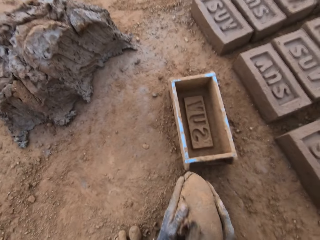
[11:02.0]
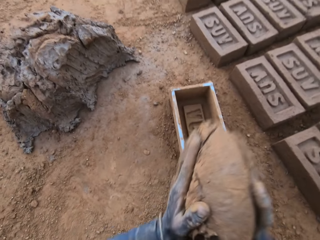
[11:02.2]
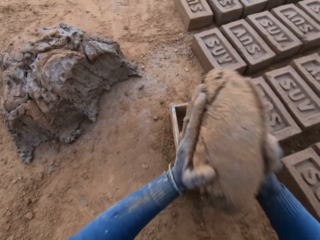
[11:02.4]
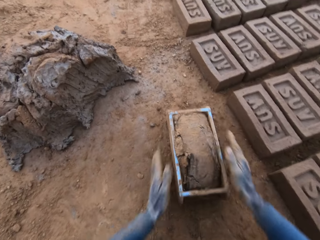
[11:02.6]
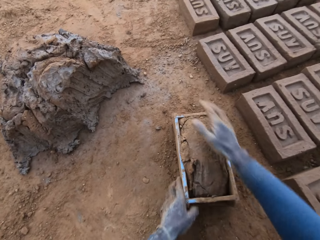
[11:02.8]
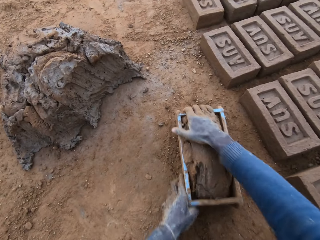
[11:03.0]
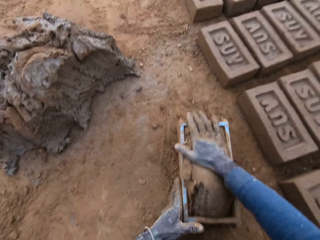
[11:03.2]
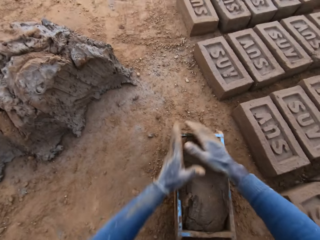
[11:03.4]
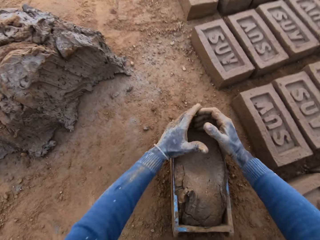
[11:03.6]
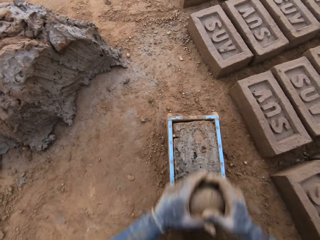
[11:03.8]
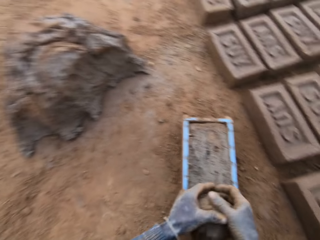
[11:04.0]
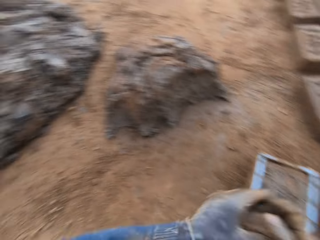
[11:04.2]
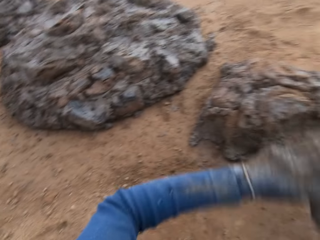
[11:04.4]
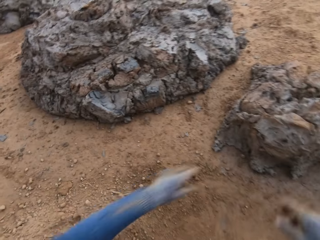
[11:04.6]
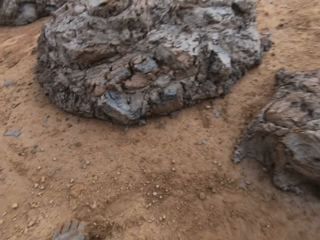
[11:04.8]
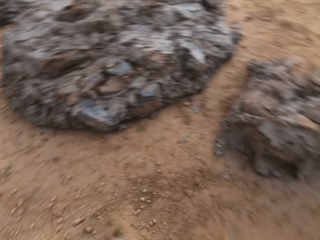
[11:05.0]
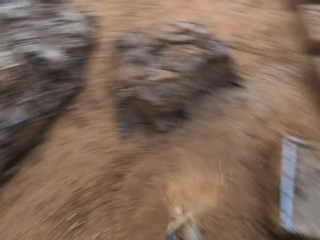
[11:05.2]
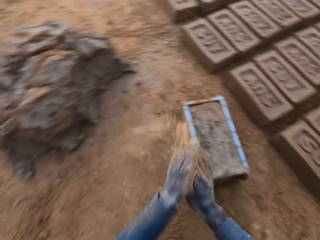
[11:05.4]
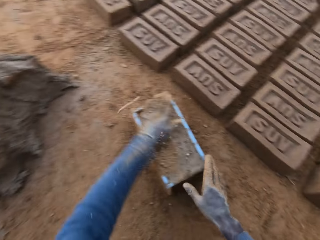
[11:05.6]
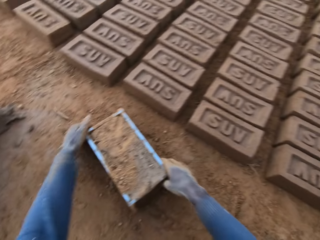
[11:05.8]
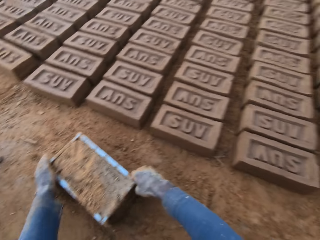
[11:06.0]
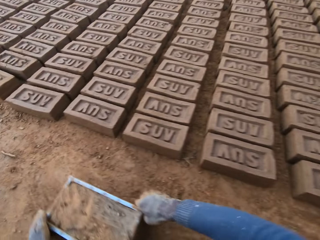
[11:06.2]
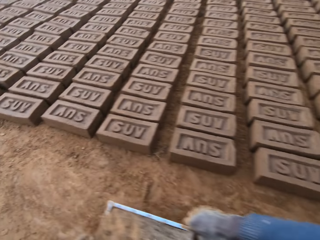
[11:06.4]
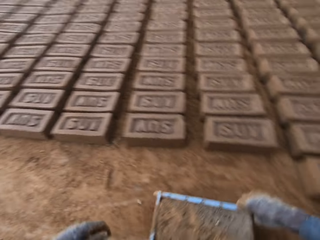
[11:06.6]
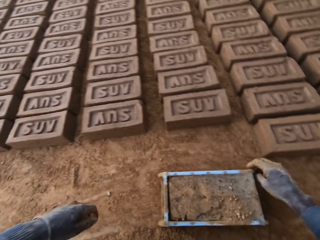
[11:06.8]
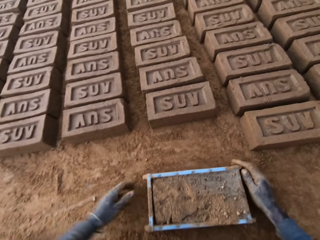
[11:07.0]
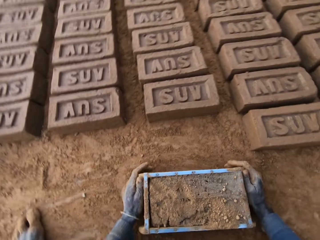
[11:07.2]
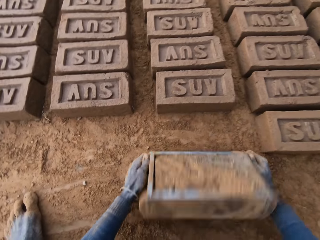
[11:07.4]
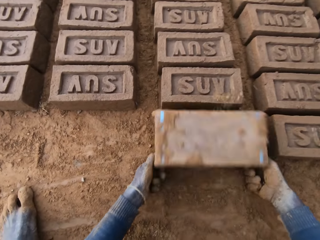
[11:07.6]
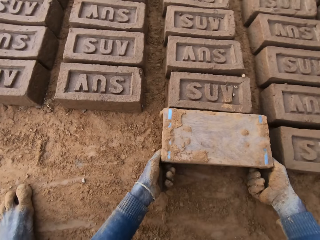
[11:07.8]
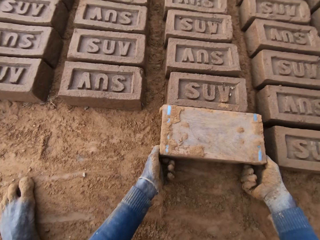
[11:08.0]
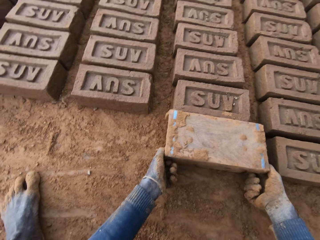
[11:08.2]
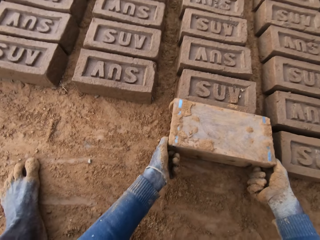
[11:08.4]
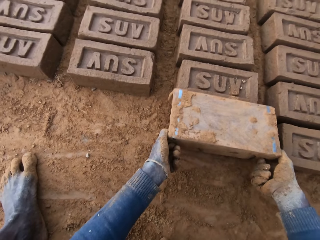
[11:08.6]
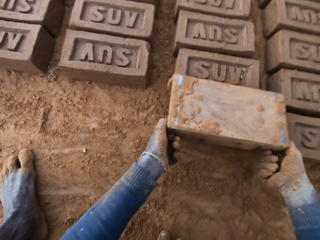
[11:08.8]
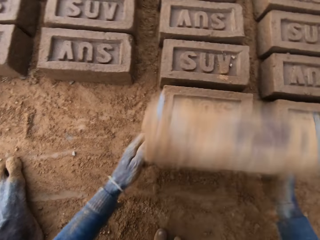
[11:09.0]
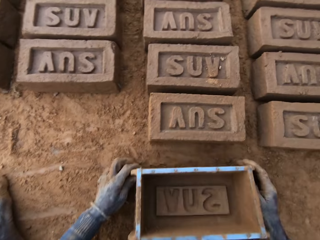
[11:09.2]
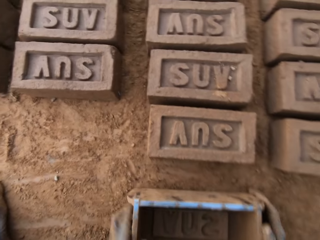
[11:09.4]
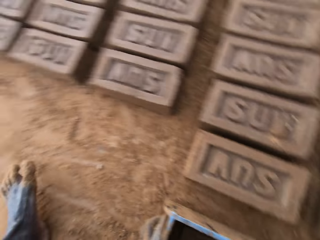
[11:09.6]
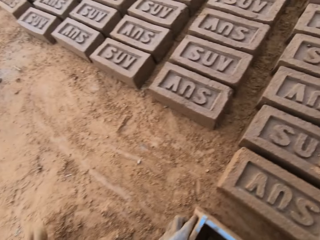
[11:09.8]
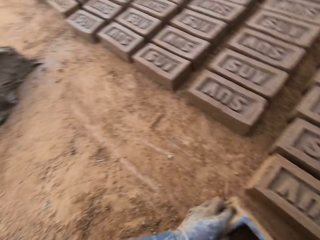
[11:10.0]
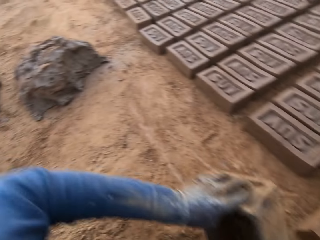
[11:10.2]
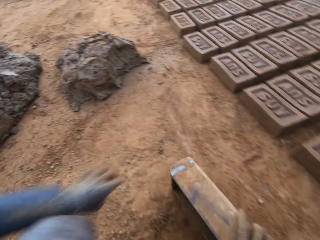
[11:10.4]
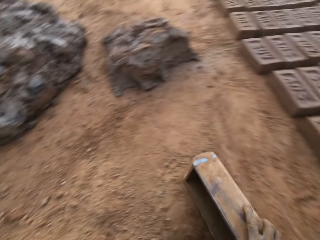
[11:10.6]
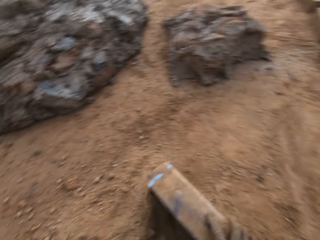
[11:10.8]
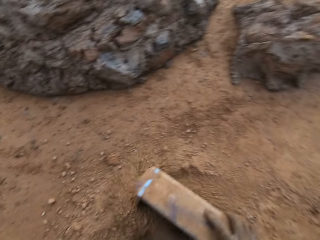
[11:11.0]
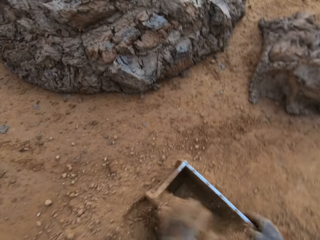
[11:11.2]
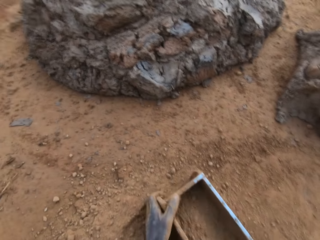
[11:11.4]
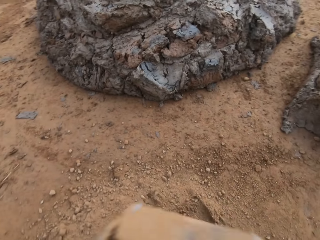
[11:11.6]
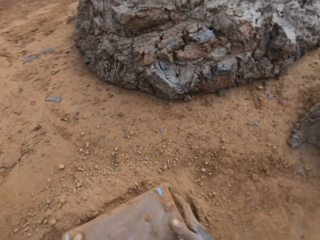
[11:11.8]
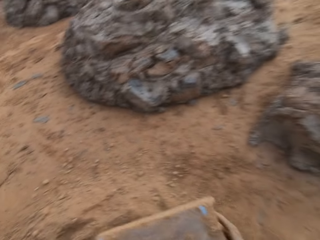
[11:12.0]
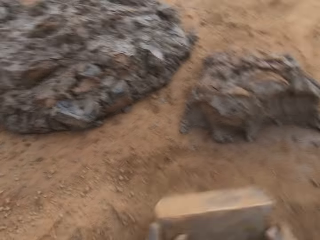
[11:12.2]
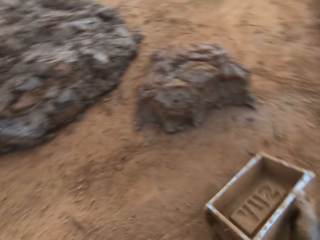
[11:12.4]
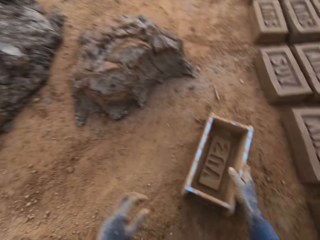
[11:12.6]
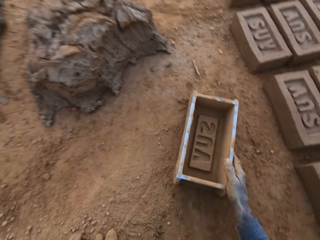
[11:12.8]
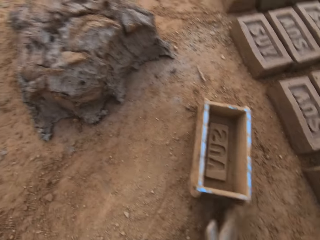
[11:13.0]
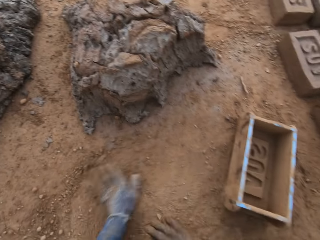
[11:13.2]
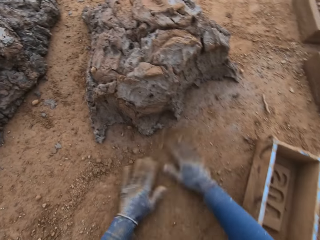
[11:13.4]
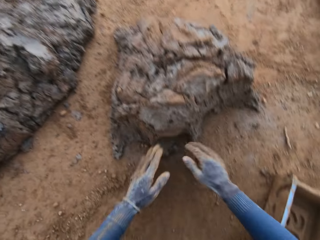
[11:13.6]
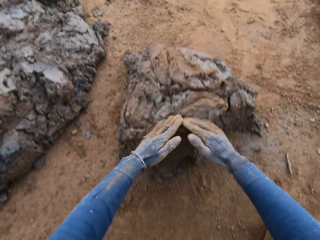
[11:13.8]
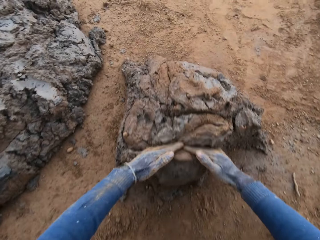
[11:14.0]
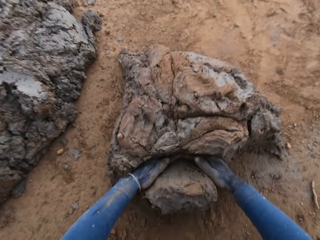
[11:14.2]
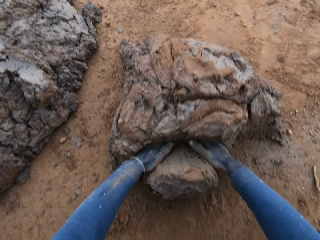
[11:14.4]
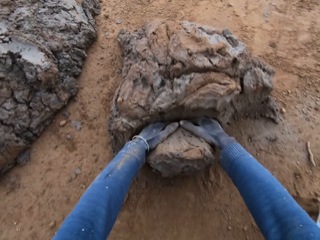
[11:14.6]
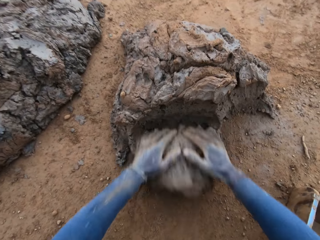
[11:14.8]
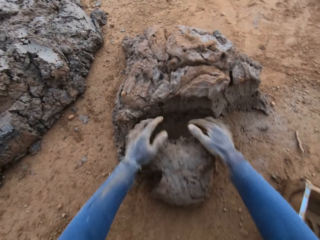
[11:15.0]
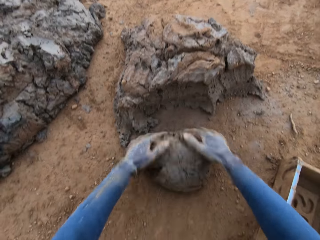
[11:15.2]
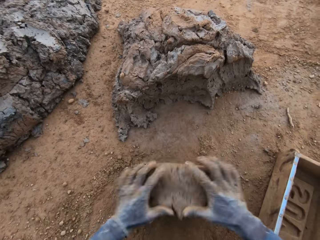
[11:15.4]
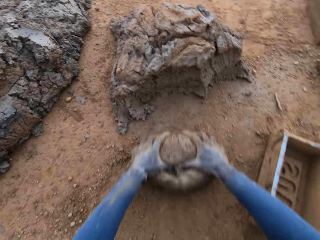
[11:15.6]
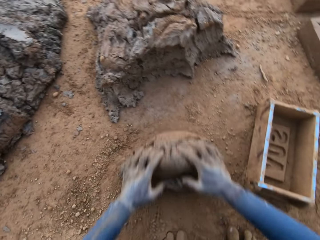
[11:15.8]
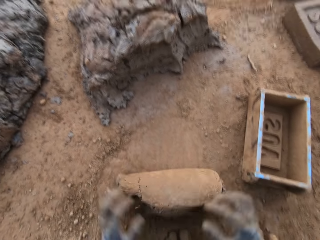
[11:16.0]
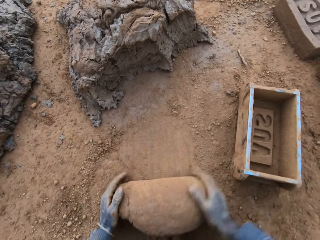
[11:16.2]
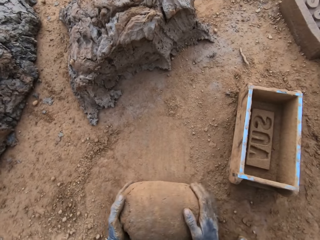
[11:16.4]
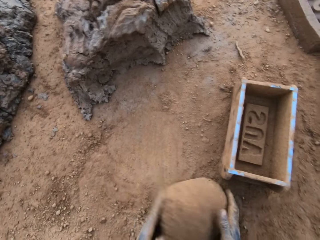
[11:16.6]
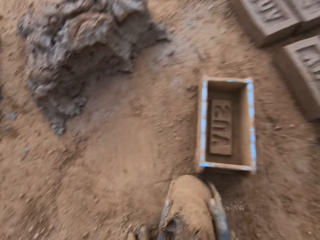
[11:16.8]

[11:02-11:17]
The camera wearer picks up the clay. He loads the mortar or clay into the brick mold or container. He moves the container. He scrapes mortar from the brick mold with his hands. He drops the mortar in his hand on the heap of mortar. He takes sand on the ground with his left hand. He rubs the sand in both hands. He pours the sand on the mortar in the brick mold. He moves the brick mold closer to the bricks aligned on the ground. He flips the brick mold upside down. He removes the brick mold from the brick. He puts the container down. He moves the brick mold to the sandy part. He packs sand with the brick mold. He pours the sand on the ground. He puts the brick mold on the ground. He slides his hands on the ground. He rubs his hand in the sand. He cuts out mortar from the heap of mortar with his hands. He molds the mortar on the ground.

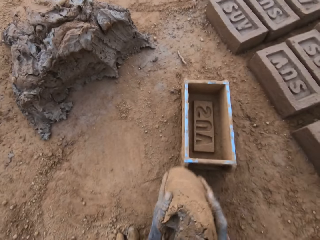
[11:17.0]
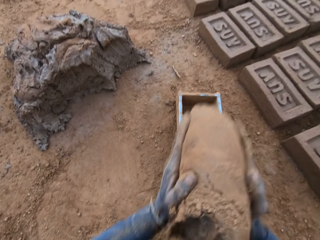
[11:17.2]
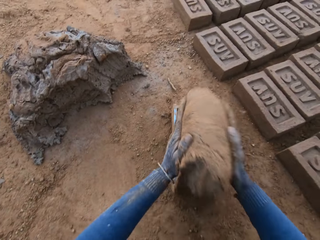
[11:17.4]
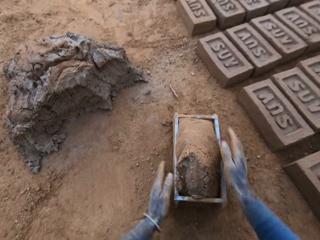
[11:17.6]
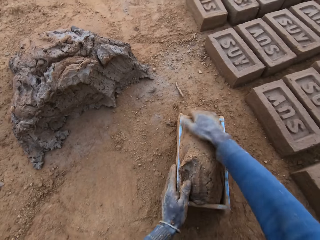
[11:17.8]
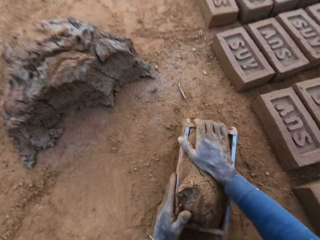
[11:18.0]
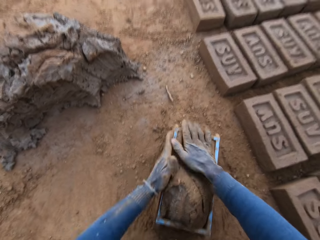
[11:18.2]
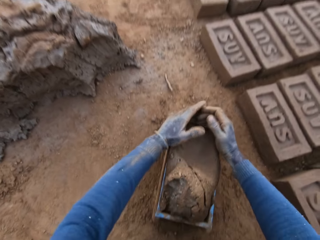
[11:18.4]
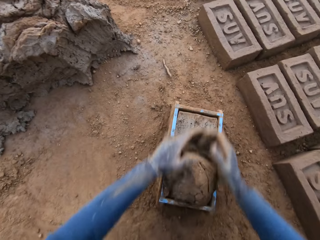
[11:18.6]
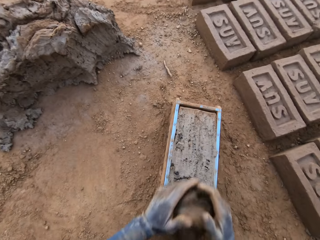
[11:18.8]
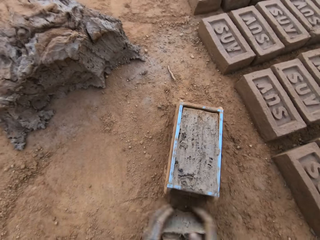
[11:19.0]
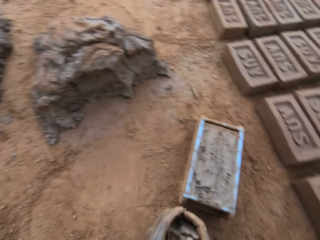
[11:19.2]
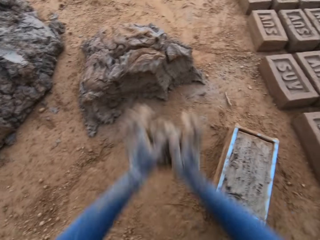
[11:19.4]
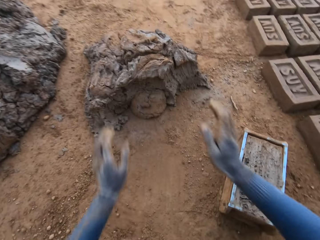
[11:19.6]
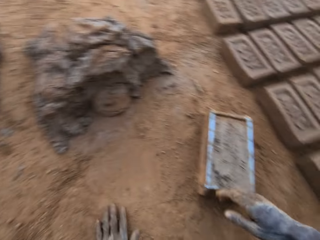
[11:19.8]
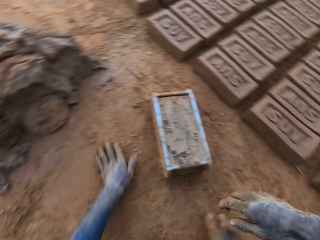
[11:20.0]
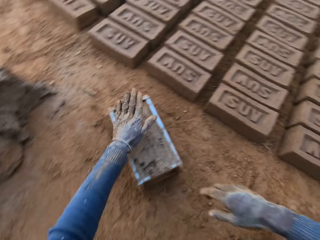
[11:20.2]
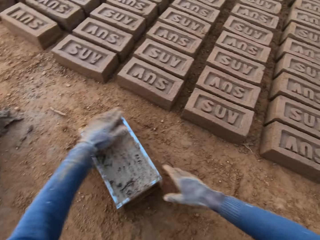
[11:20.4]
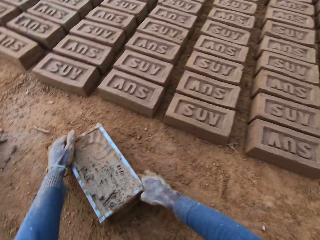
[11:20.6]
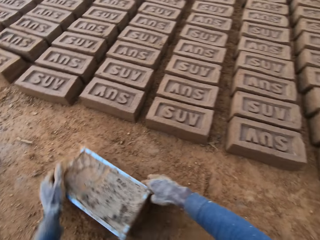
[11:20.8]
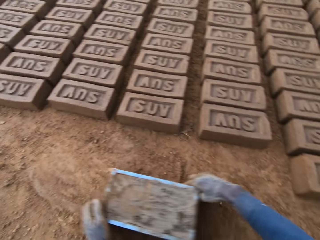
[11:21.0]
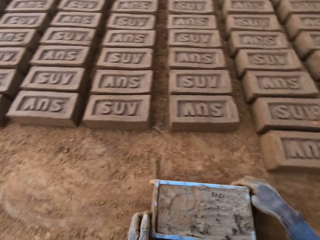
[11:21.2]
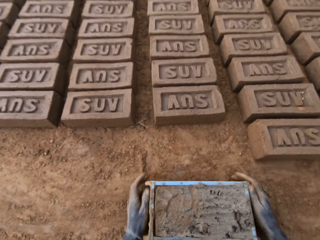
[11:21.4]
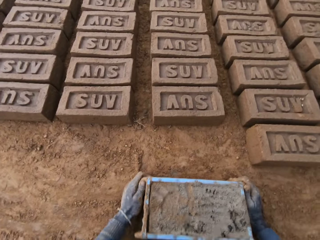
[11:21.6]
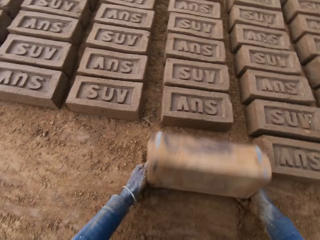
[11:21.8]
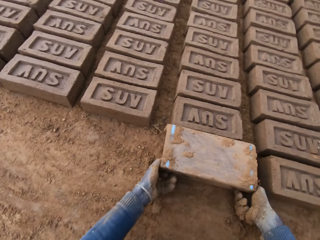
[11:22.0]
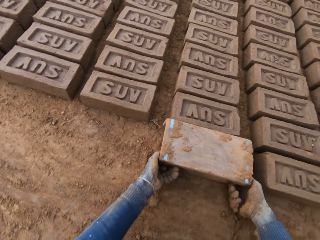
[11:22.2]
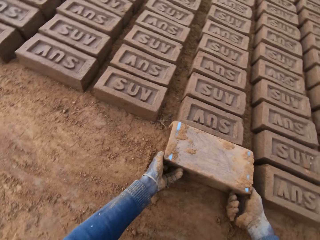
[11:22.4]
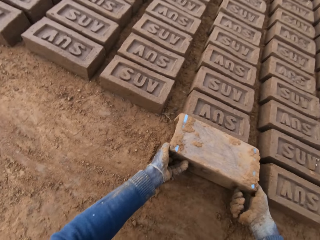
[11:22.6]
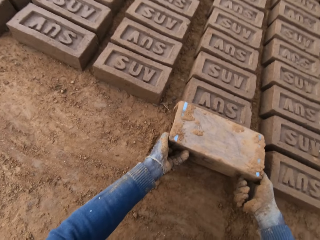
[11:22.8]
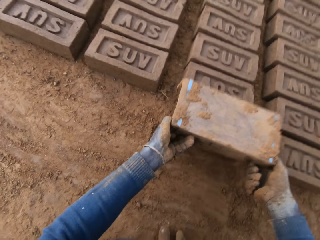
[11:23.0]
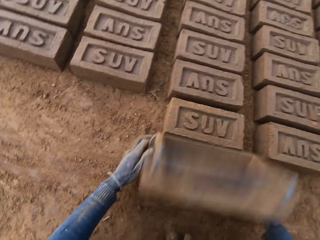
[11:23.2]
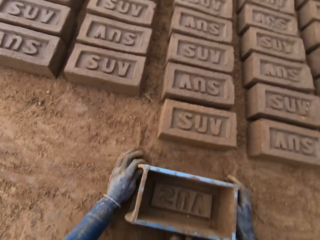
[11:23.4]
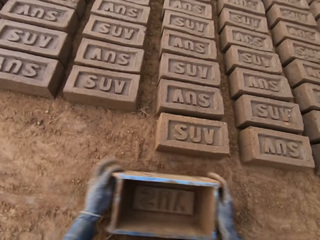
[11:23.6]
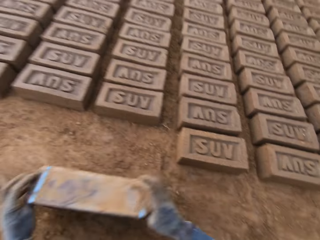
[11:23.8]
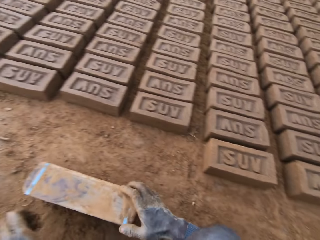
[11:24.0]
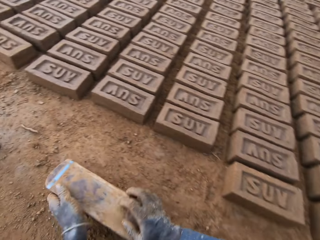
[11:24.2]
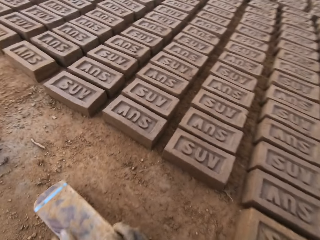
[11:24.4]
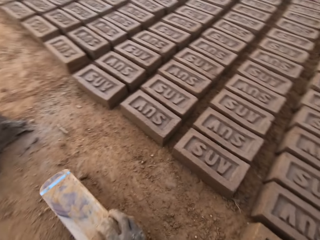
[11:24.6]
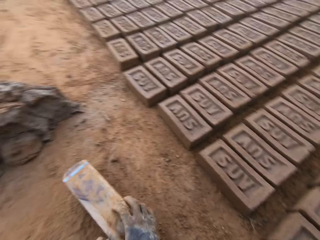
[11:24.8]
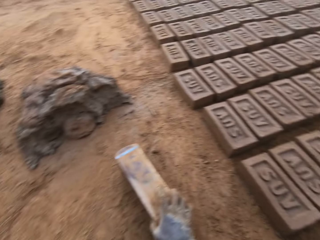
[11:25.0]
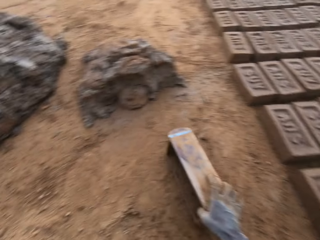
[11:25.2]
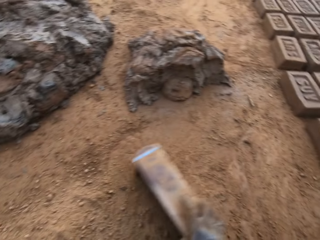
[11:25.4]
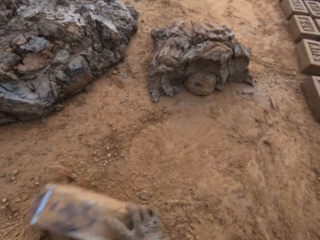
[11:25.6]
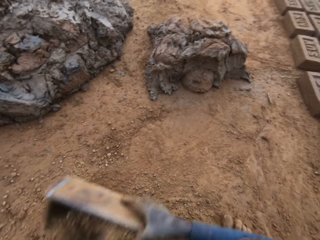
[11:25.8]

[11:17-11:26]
The camera wearer picks up the clay. He loads the mortar or clay into the brick mold or container. He moves the container. He scrapes mortar from the brick mold with his hands. He picks up the clay. He drops the mortar in his hand on the heap of mortar. He slides his left hand on the ground. He beats the mortar in the brick mold with his left hand. He moves the brick mold closer to the bricks aligned on the ground. He flips the brick mold upside down. He removes the brick mold from the brick. He puts the container down. He moves the brick mold to the sandy part. He packs sand with the brick mold.
